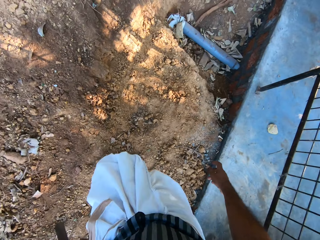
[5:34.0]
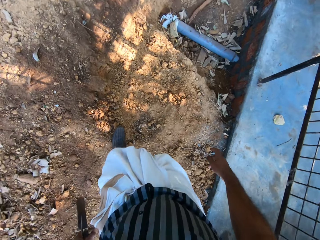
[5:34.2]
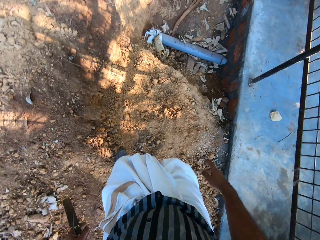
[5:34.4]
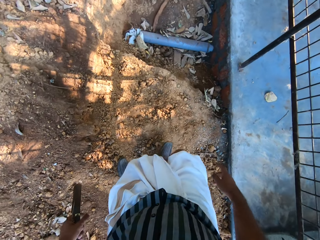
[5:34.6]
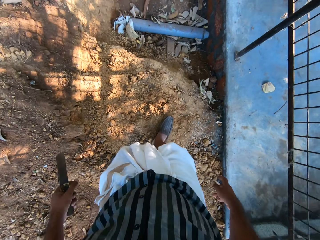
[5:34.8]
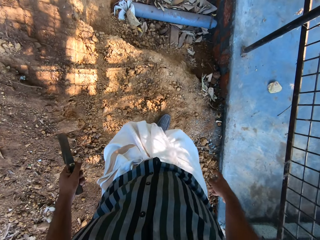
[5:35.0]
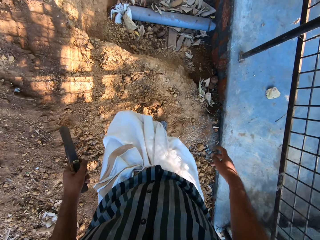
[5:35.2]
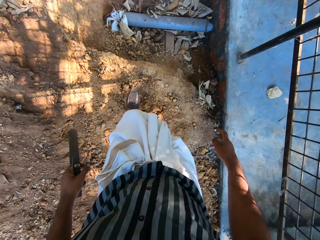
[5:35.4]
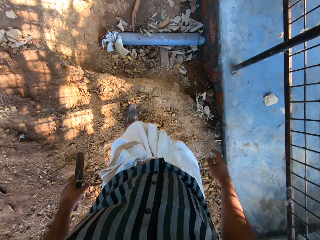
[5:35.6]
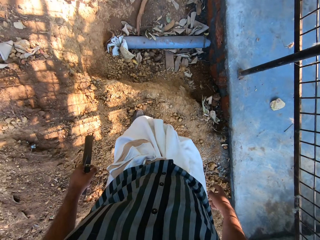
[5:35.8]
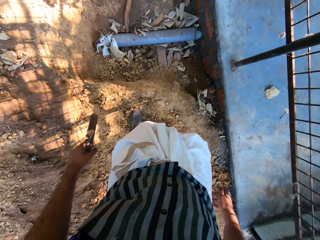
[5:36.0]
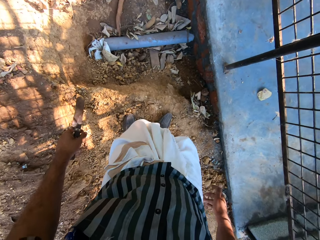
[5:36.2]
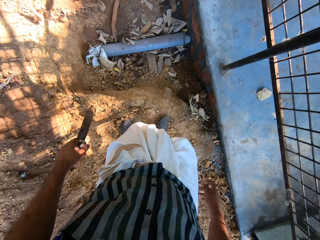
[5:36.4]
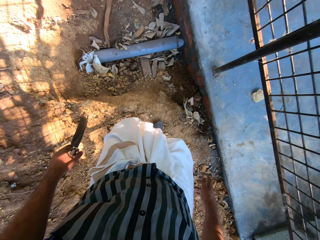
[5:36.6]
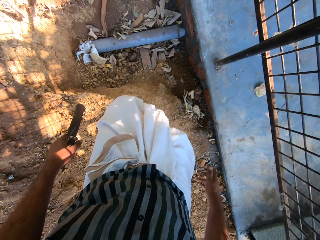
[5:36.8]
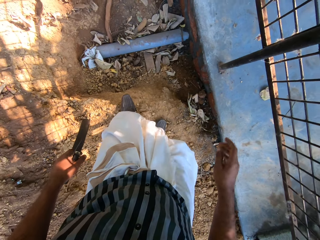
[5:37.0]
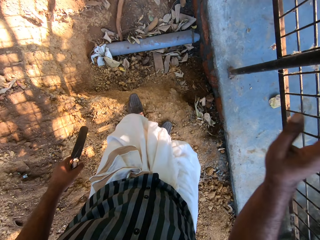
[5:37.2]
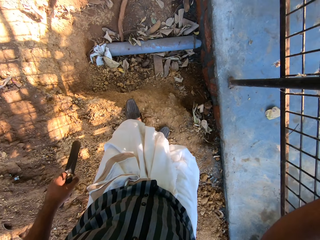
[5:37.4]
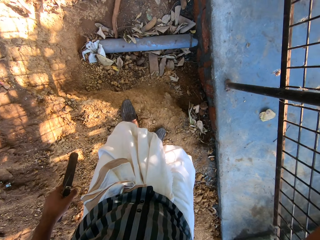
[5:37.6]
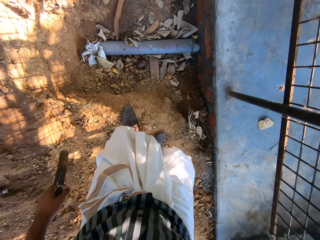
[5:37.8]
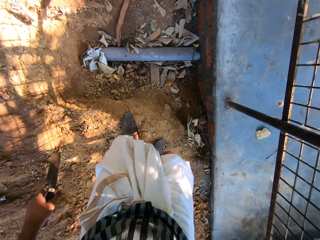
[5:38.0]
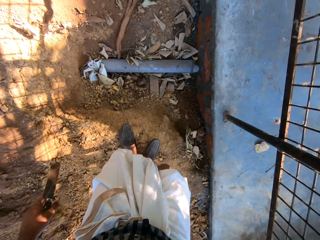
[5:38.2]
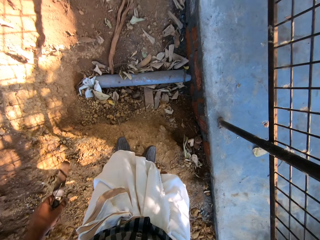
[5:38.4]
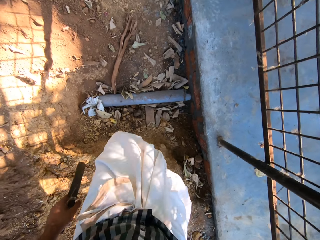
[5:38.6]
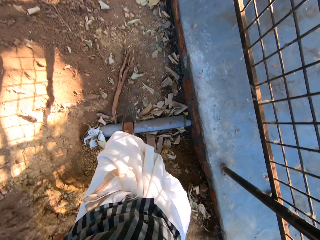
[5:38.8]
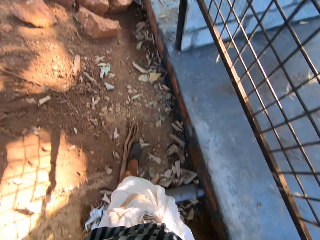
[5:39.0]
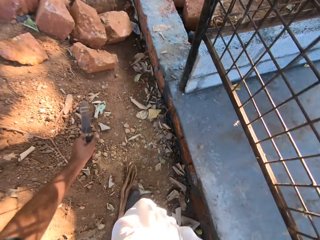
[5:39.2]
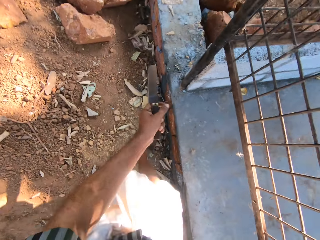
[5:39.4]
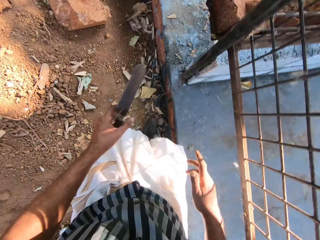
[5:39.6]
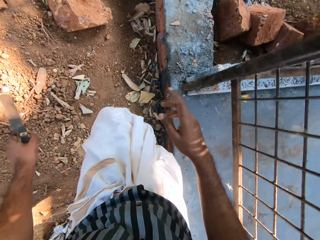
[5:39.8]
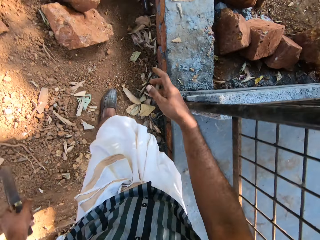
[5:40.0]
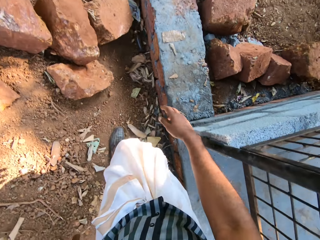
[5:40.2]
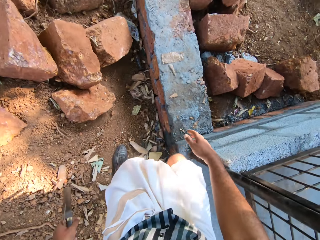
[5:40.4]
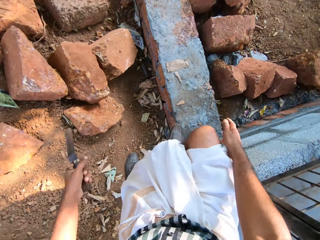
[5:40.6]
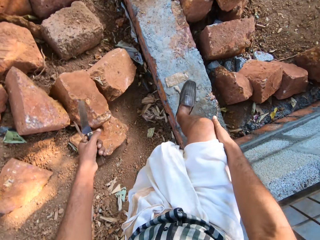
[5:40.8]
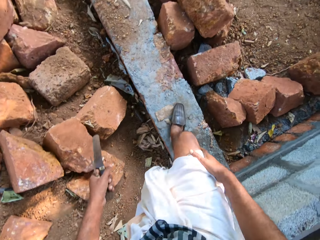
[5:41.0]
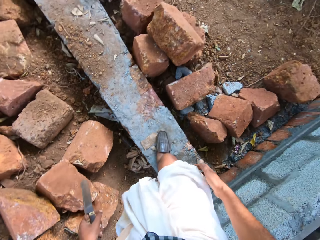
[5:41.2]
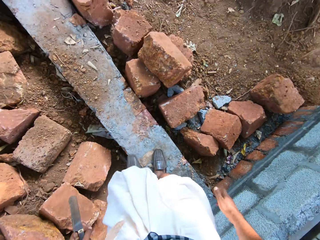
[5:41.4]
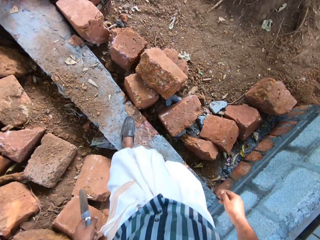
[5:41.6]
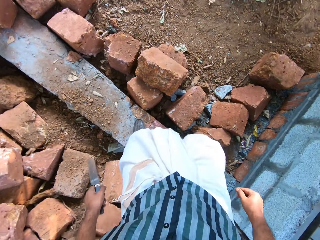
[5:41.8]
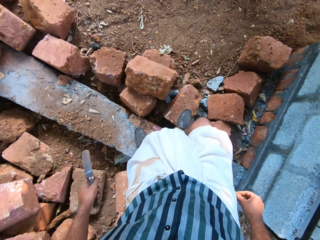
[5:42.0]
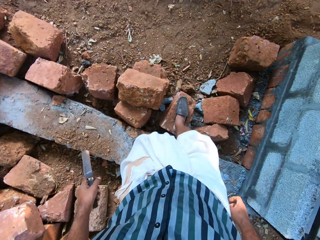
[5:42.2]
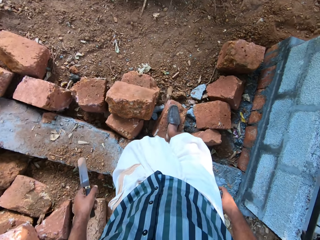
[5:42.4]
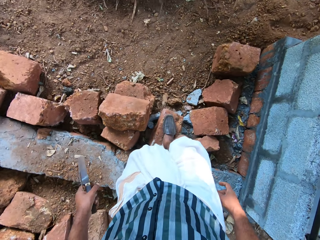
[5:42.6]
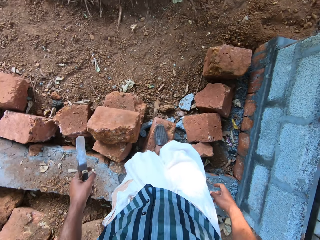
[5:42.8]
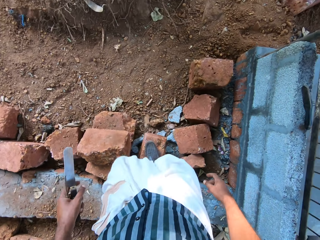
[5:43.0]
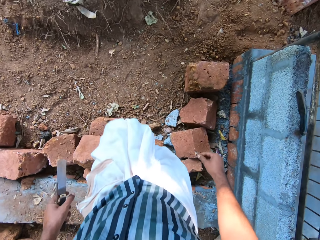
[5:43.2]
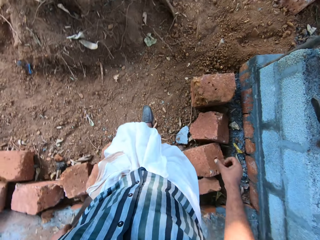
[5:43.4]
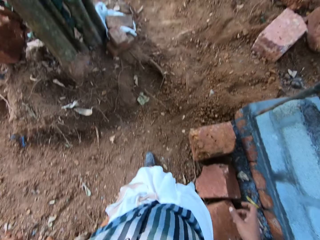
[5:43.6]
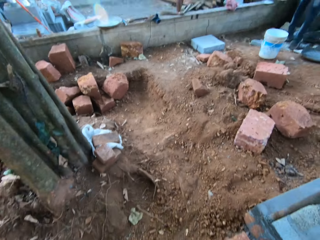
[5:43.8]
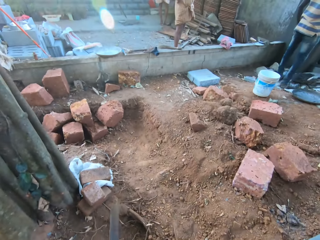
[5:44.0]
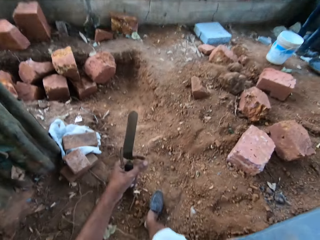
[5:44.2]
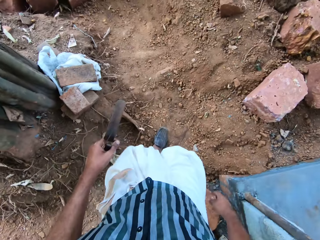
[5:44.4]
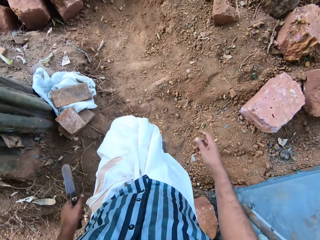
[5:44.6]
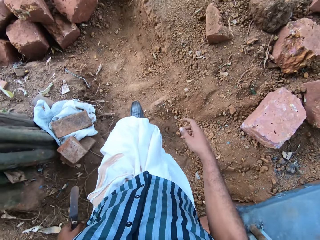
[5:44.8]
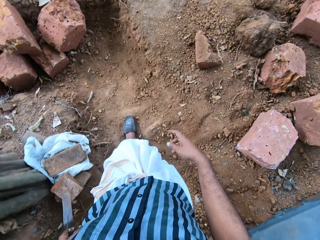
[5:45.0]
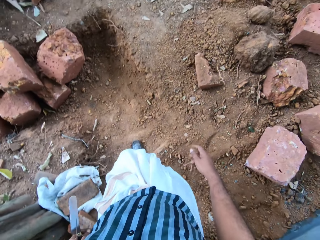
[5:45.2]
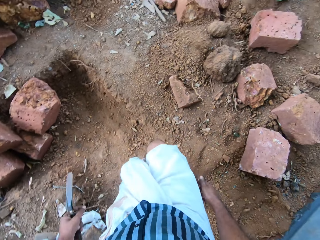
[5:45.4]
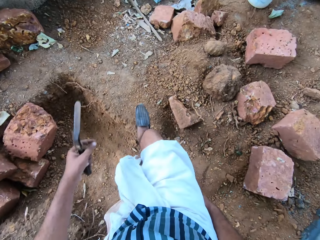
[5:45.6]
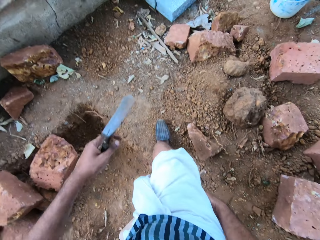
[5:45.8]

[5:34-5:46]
The camera wearer does something with his hand. He walks around the area. He converses with a male. He walks around the area.

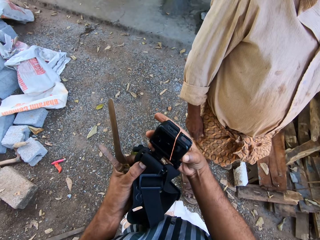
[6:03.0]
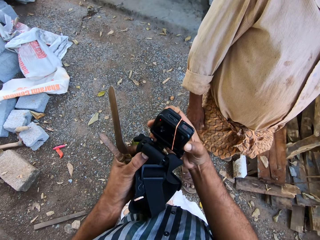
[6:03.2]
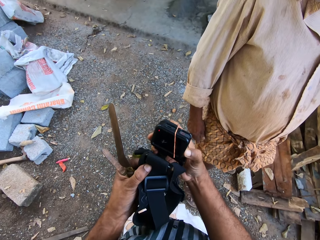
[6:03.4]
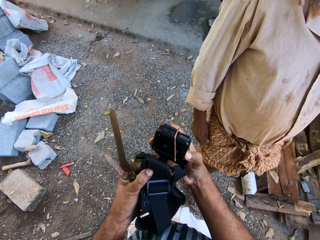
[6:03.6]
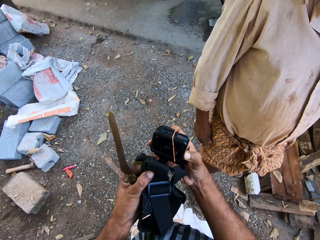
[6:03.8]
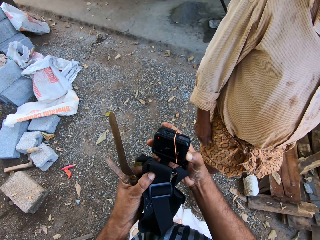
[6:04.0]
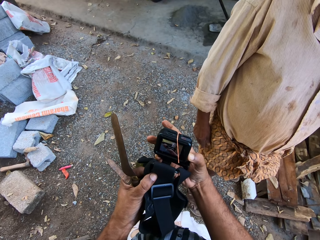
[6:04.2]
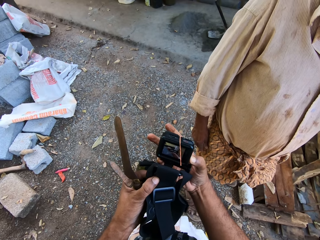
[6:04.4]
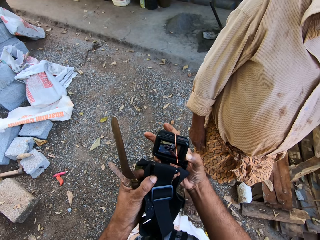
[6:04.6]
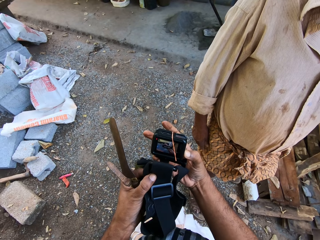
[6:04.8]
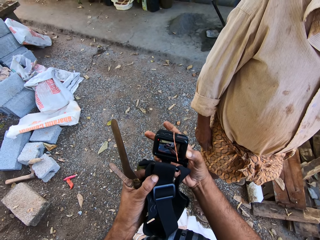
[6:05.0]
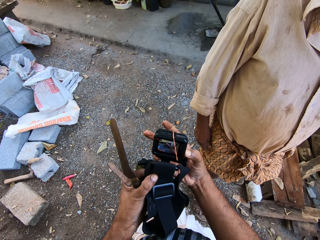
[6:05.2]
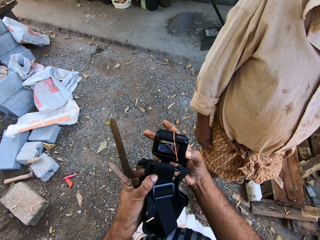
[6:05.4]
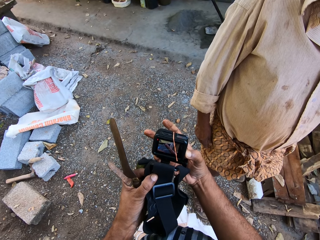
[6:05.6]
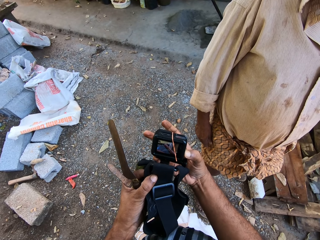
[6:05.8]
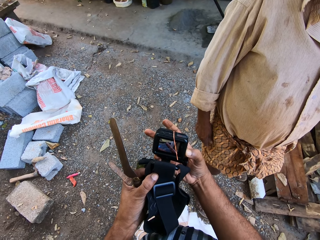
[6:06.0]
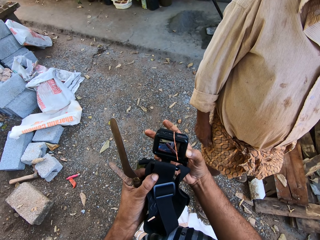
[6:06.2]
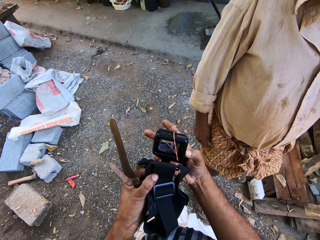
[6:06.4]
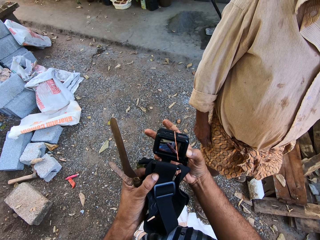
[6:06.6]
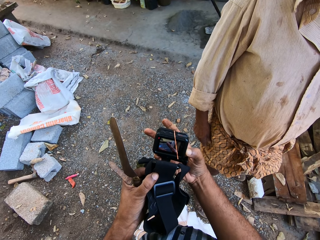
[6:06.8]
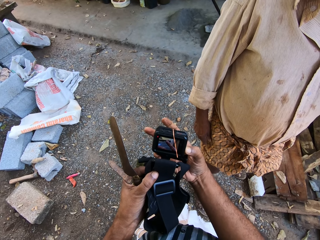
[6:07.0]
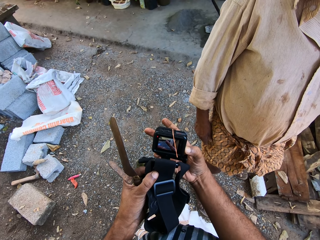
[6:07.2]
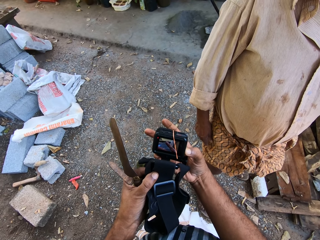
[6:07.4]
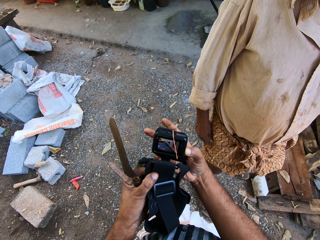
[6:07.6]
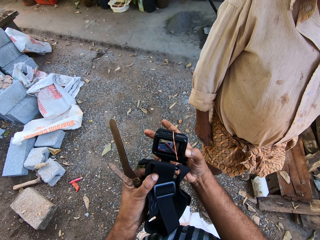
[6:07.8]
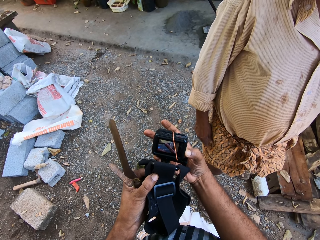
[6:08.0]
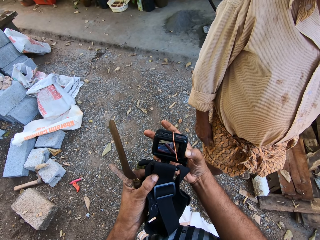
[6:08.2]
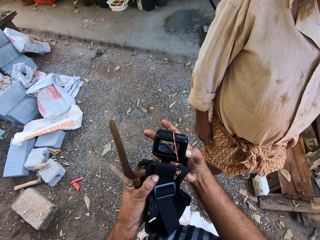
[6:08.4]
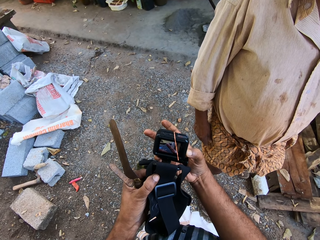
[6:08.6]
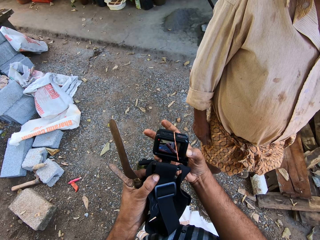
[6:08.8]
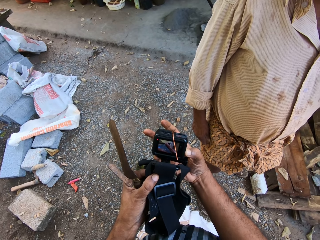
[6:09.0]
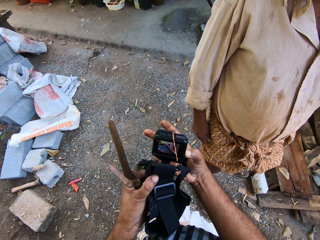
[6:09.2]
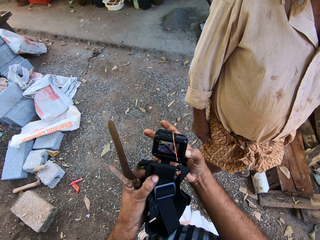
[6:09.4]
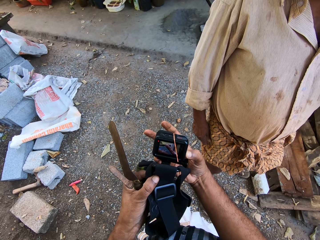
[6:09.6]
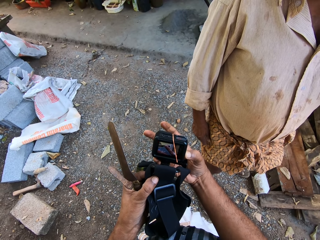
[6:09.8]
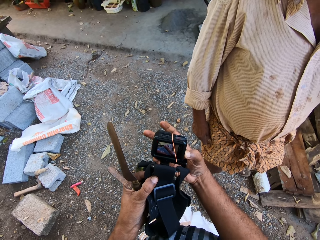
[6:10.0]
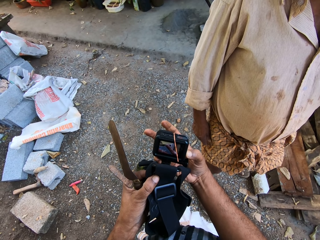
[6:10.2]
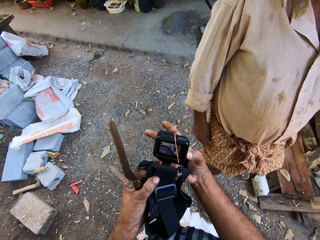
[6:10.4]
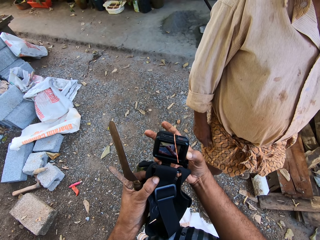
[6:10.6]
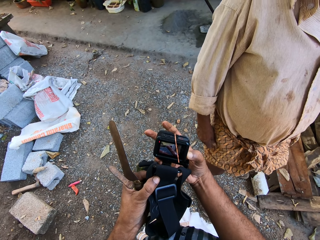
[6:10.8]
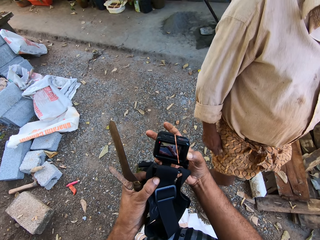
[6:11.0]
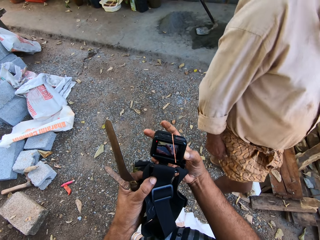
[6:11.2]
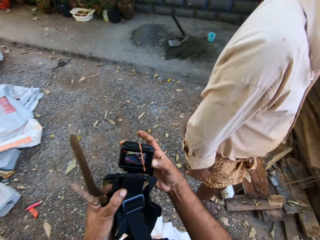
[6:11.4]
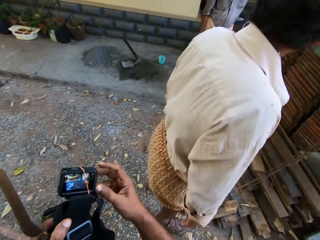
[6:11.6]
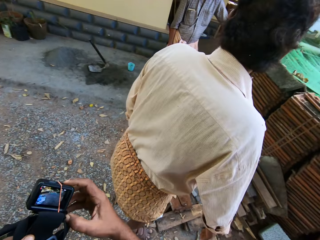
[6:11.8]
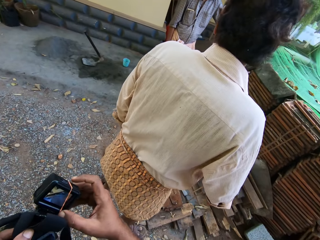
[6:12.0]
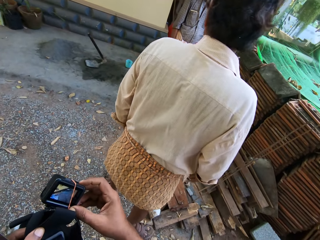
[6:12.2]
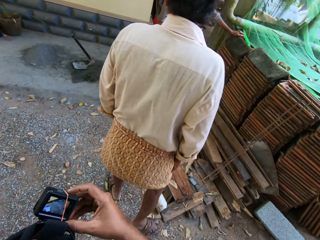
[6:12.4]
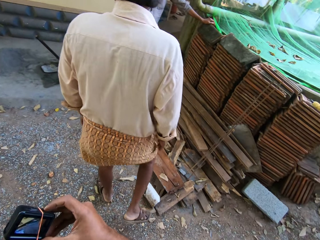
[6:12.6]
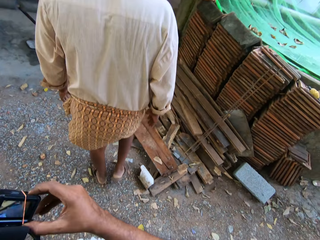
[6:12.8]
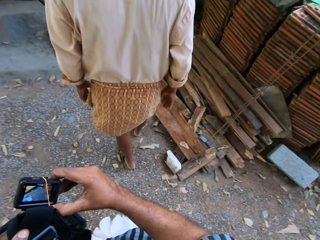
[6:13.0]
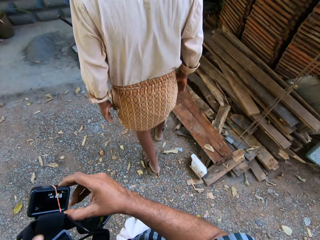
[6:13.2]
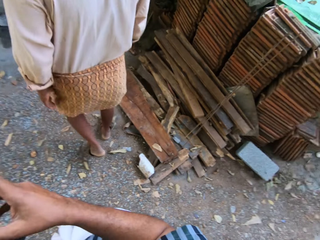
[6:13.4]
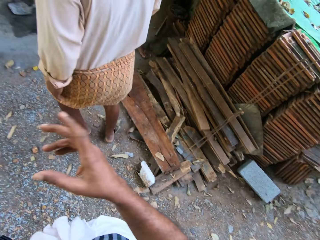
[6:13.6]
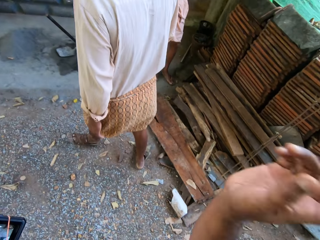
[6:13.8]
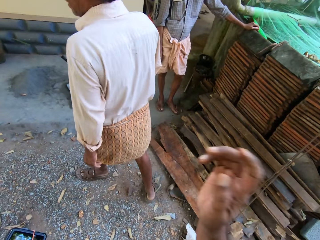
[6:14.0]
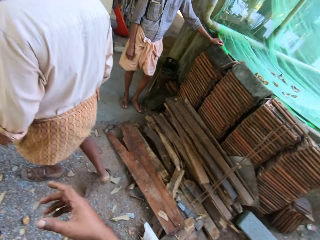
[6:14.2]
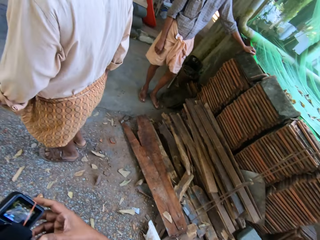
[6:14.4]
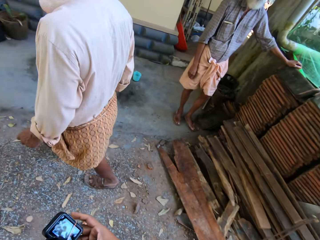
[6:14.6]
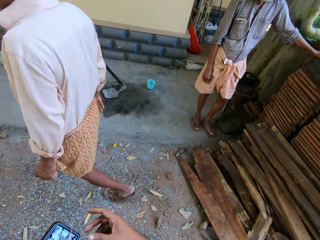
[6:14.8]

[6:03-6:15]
The camera wearer holds the camera with both hands. He converses with a male. He uses the camera. He adjusts the camera with his hands. He converses with the male. The male walks around the area.
